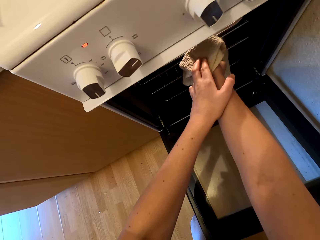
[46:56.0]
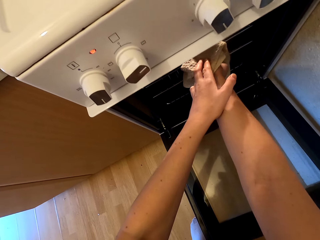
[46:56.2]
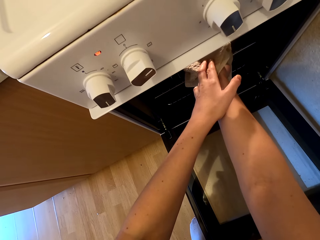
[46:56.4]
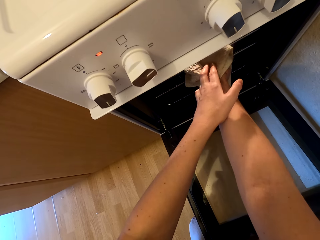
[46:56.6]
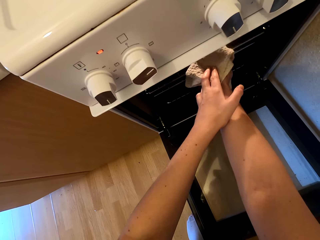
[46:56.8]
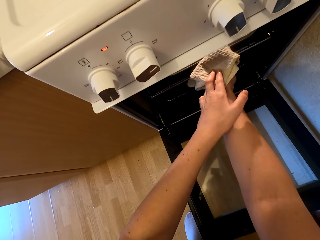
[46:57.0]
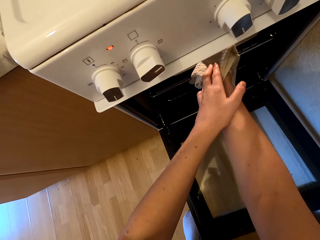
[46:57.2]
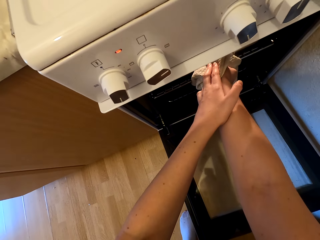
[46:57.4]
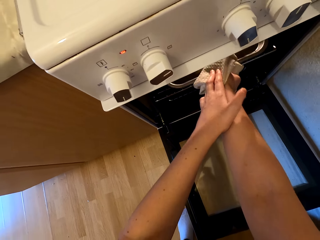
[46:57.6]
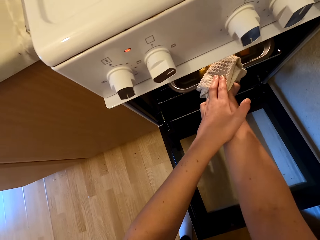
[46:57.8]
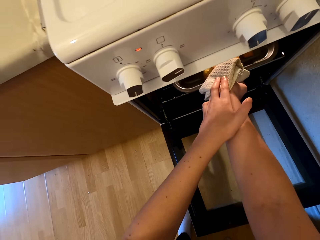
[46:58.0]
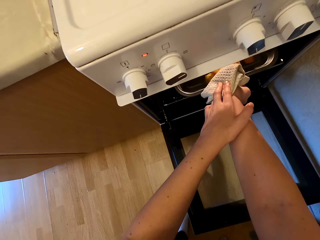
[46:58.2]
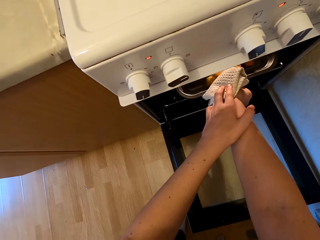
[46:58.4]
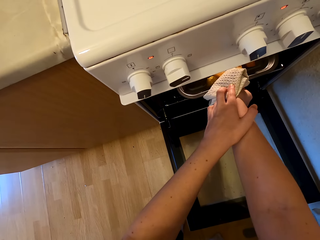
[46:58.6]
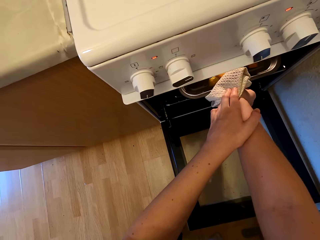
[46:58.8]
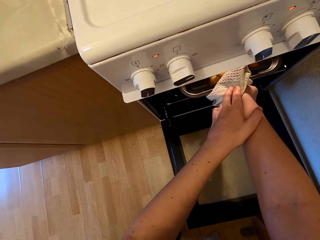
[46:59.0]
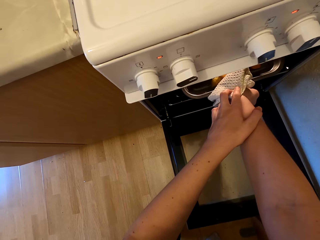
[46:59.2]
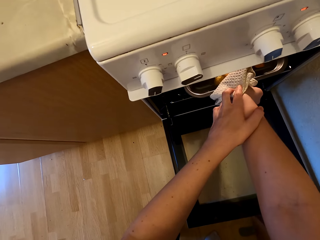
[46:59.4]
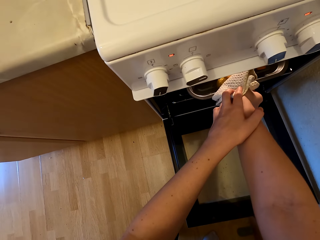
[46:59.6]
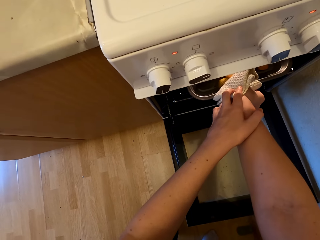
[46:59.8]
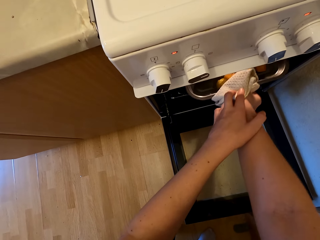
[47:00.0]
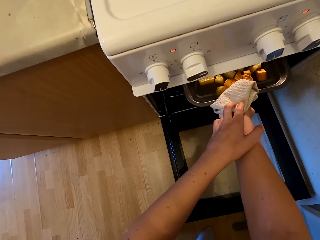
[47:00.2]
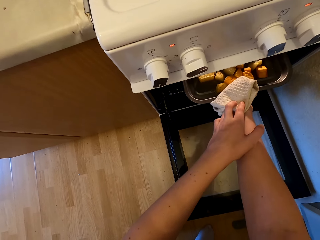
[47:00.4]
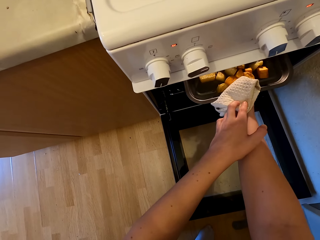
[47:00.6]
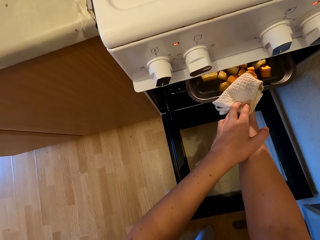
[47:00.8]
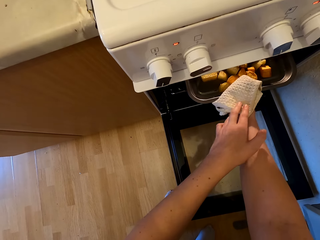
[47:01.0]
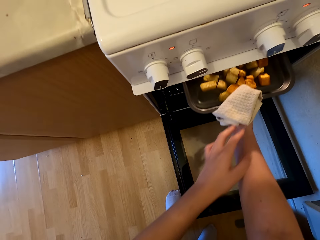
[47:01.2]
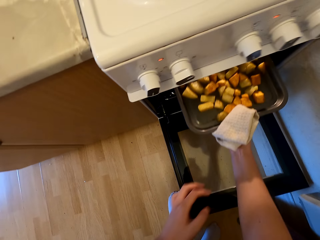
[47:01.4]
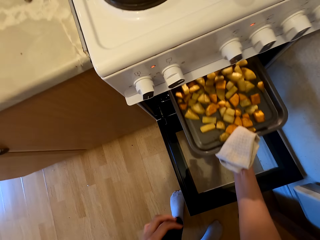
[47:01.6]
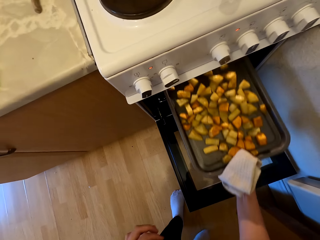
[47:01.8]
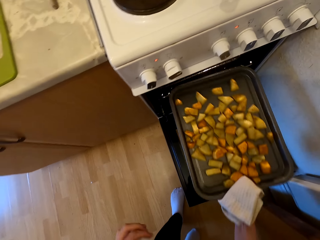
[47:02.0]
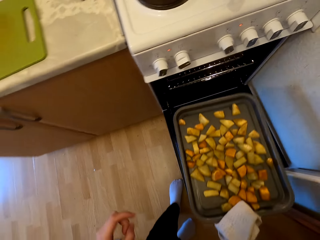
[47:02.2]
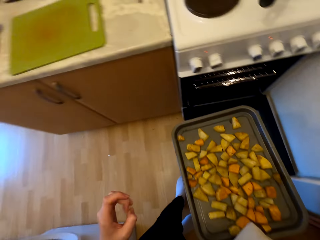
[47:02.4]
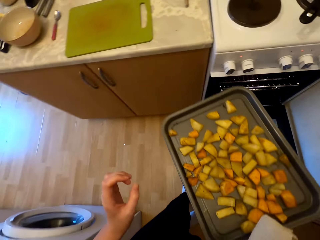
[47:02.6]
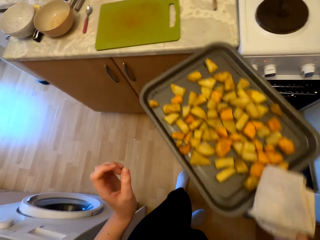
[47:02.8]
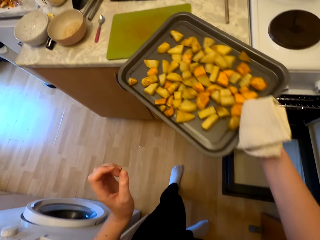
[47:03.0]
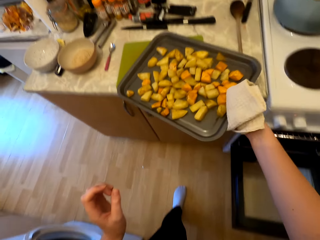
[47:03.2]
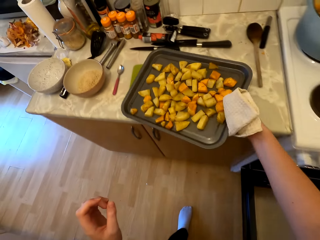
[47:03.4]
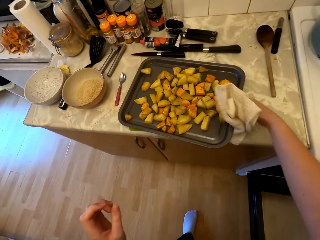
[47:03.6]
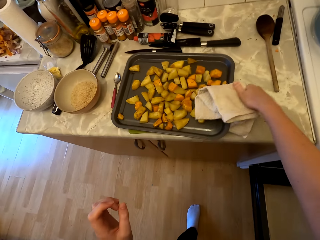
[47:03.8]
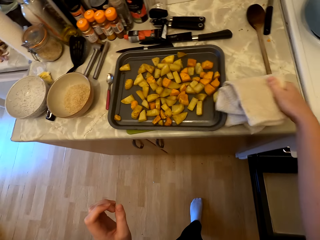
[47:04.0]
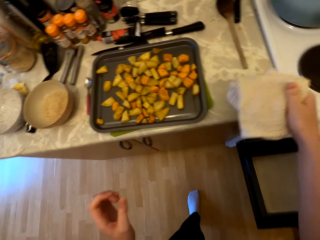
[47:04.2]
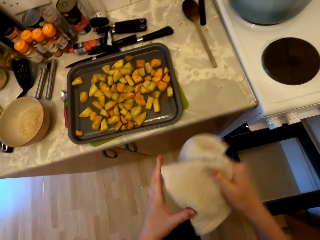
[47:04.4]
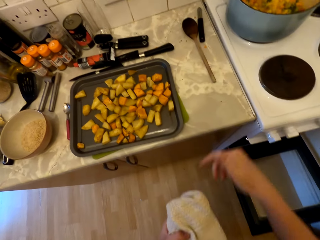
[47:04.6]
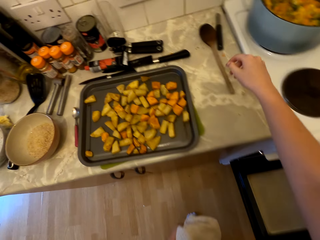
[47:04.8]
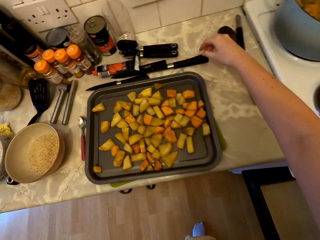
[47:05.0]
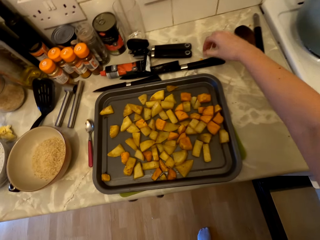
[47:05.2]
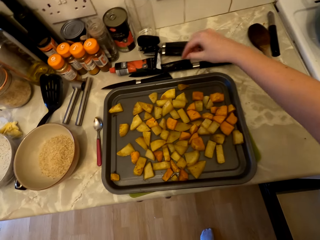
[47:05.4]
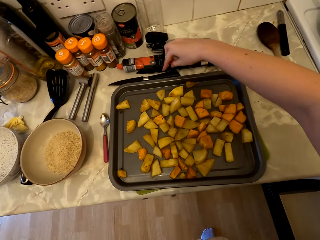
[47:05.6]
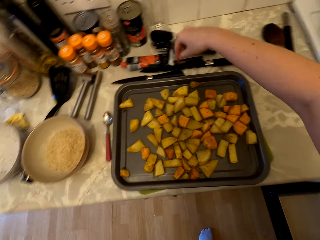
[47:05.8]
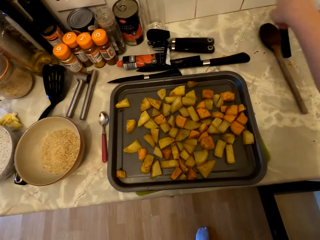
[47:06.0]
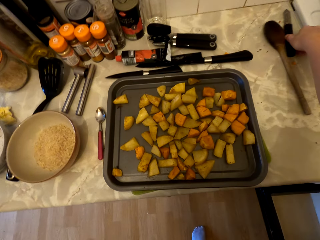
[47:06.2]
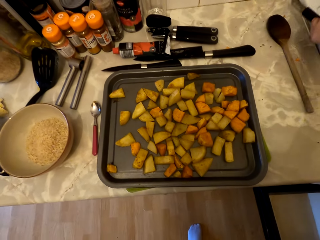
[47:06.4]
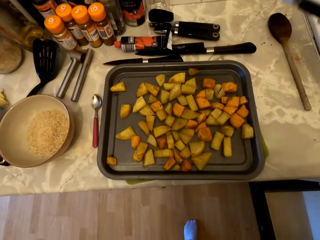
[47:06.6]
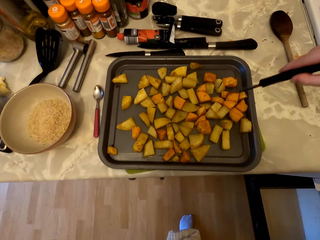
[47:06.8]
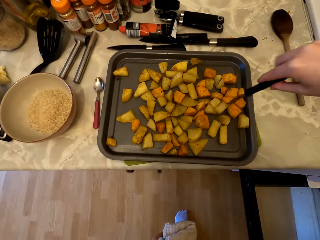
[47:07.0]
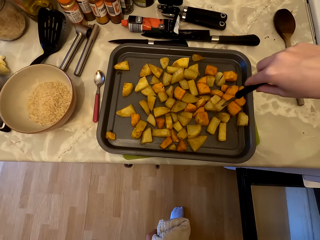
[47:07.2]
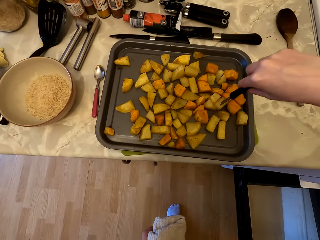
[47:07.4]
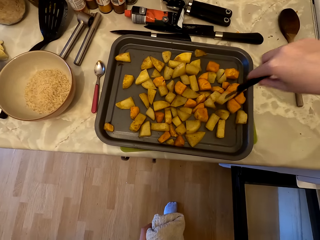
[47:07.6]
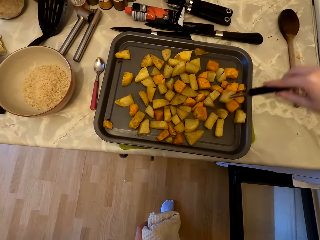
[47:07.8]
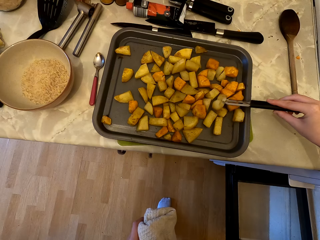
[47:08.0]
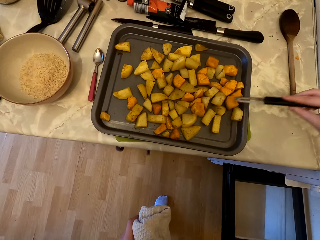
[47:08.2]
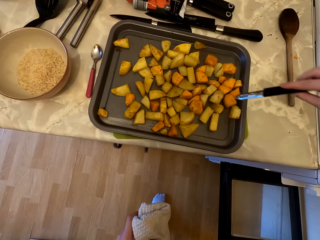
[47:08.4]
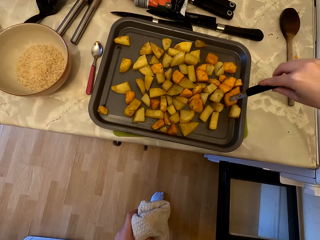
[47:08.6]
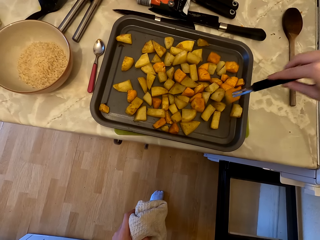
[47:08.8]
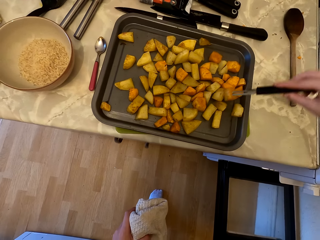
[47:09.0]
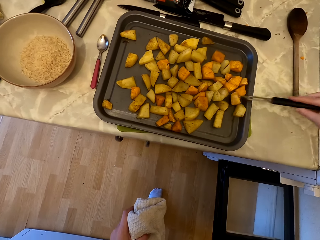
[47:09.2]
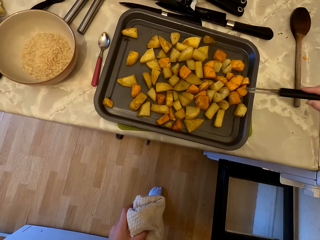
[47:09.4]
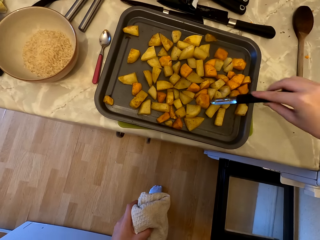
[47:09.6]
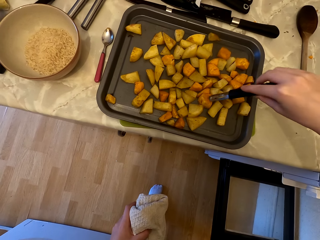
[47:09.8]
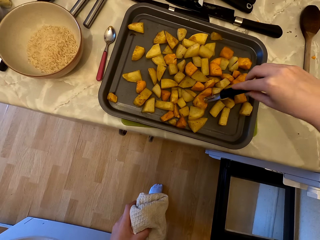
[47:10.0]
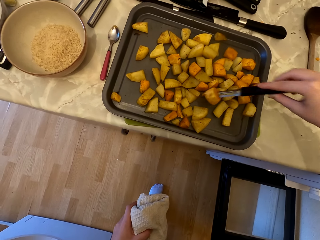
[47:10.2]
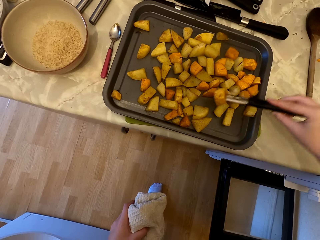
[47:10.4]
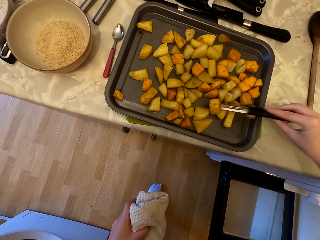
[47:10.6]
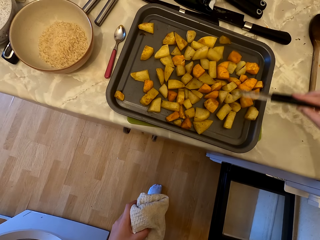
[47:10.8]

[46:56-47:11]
The camera wearer removes the food from the oven. They pull out a tray of potato wedges. They put the oven tray with the food on the countertop. They search for a knife. They pick up the knife. They check. They press on the wedges with the knife.

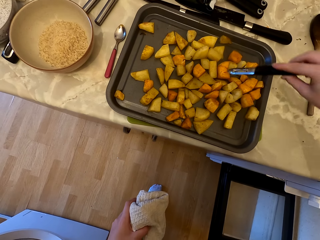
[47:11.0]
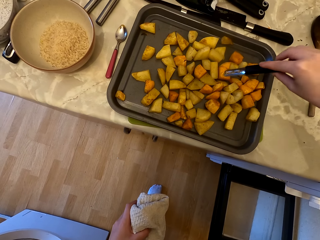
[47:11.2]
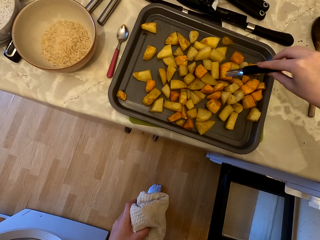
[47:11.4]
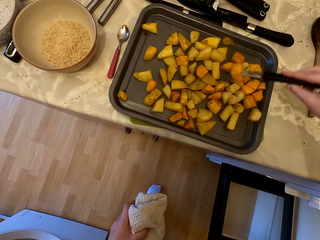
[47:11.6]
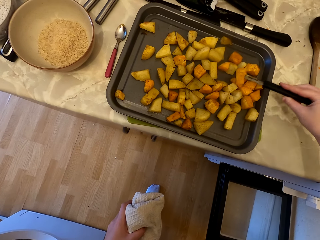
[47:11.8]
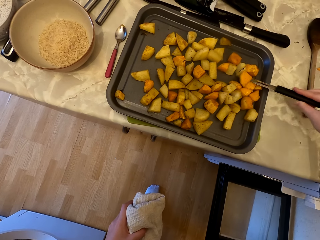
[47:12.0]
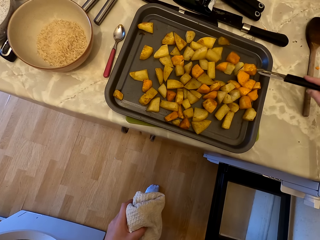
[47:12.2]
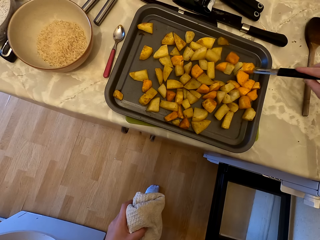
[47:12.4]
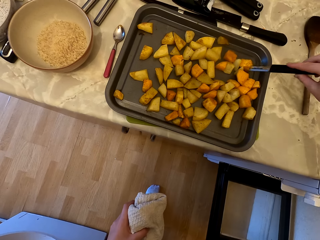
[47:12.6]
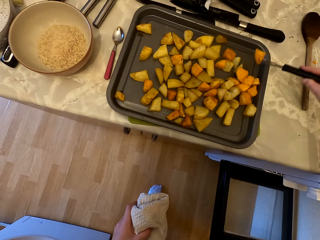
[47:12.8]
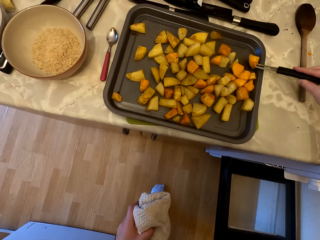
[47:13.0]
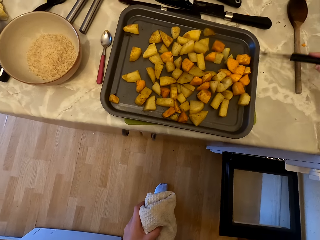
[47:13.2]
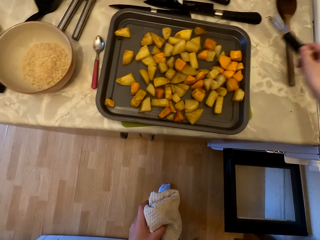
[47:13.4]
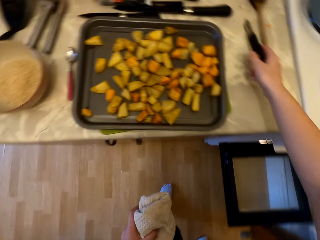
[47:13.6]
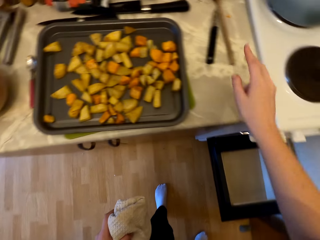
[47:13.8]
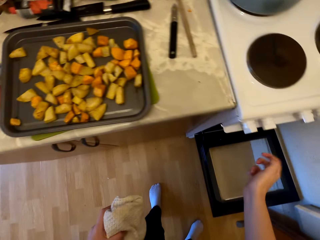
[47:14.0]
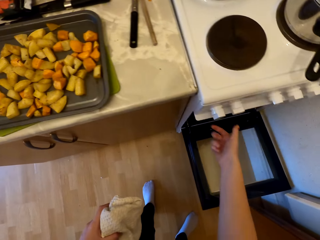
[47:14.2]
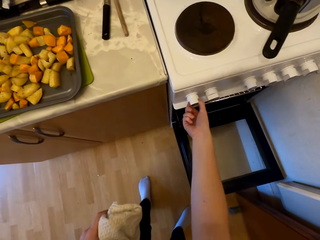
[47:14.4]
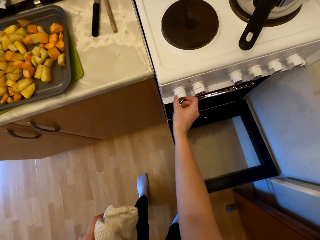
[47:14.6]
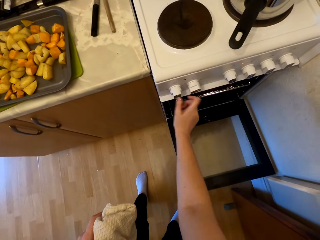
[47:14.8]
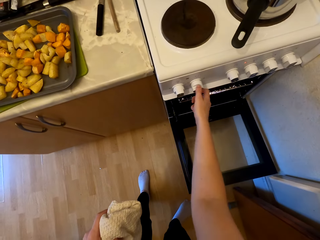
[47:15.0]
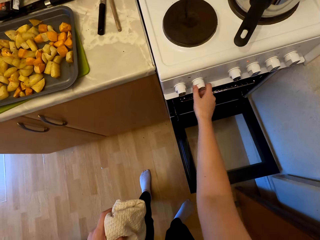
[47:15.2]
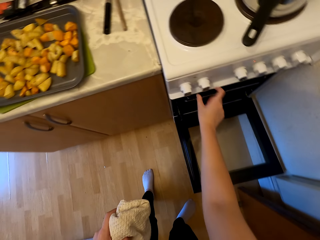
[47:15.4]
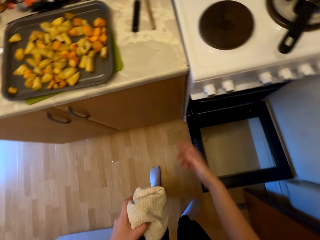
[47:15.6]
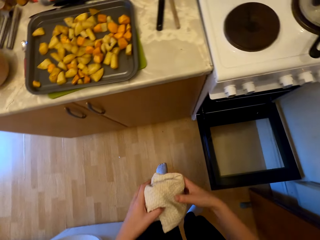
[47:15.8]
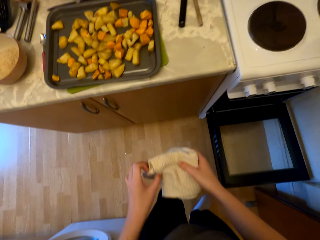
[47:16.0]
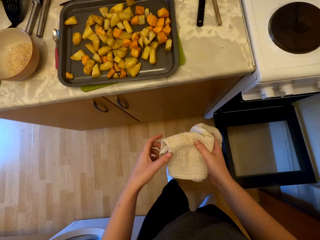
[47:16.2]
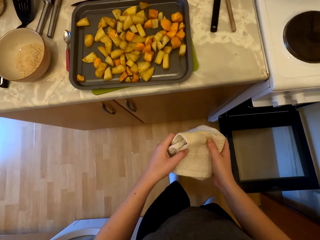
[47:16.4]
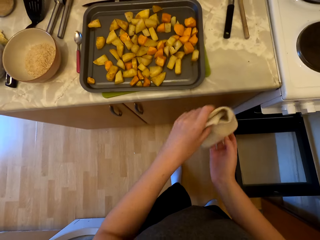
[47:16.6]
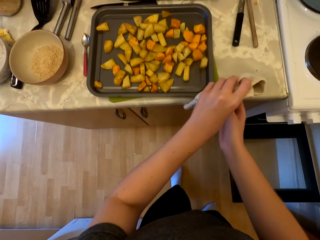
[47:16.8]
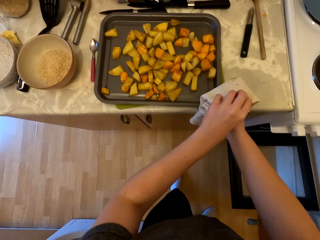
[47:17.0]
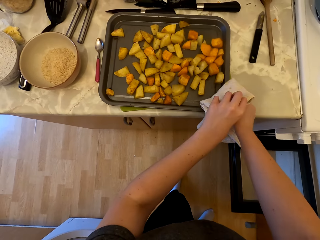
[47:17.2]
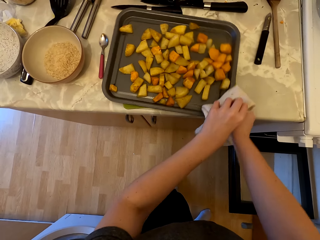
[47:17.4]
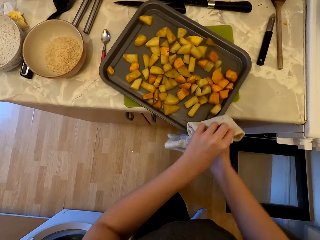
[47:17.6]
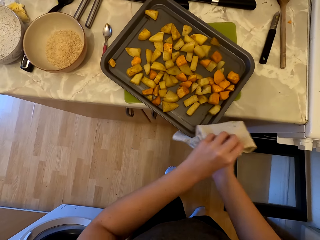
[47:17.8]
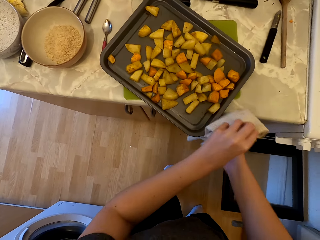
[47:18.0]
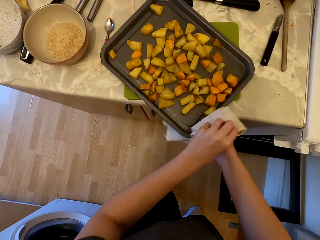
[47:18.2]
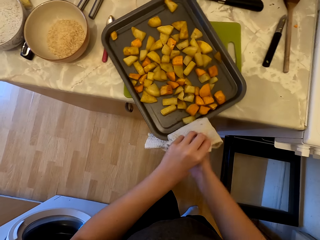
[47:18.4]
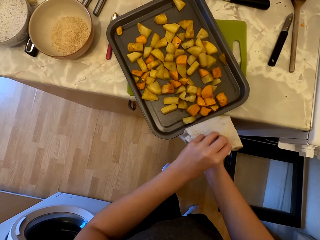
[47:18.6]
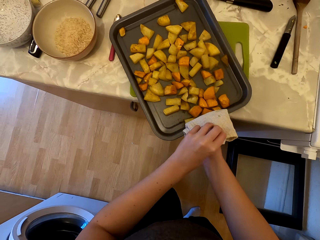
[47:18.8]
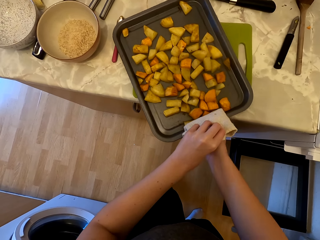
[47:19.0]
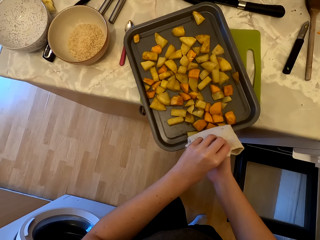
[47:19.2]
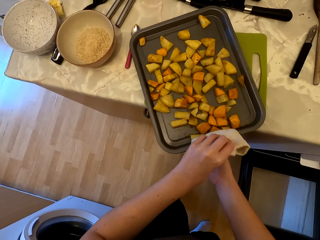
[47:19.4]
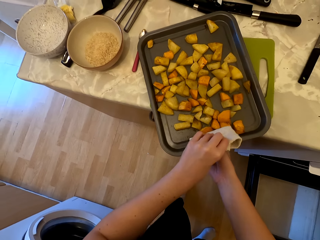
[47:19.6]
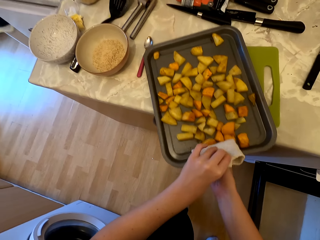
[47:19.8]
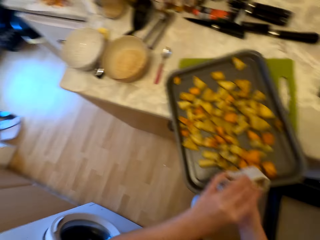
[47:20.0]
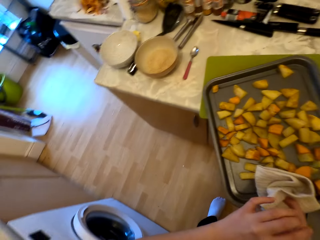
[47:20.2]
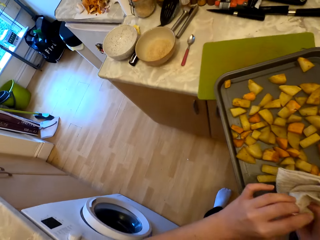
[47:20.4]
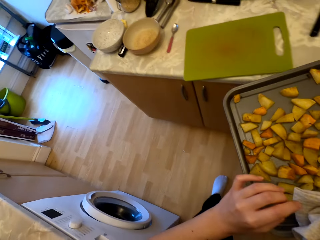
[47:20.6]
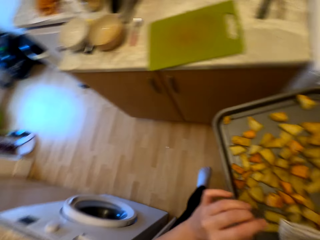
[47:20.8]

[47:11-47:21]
The camera wearer puts the knife on the countertop. They turn off the oven. They regulate the oven heat. They pick the oven tray with food on it.
